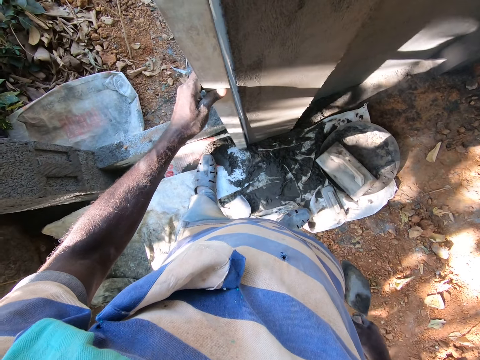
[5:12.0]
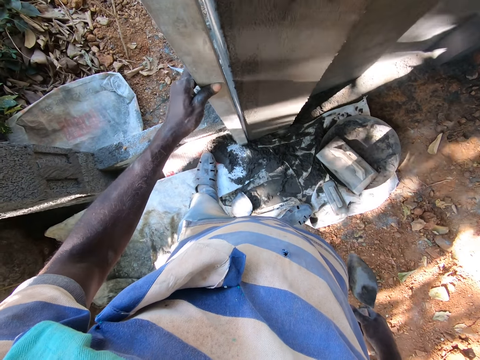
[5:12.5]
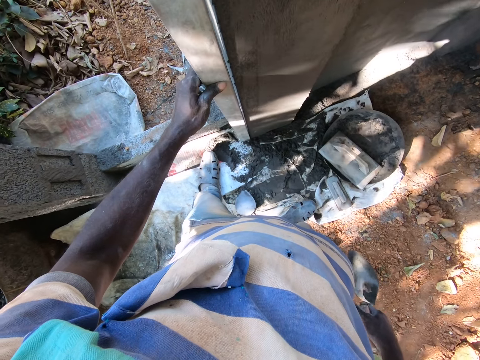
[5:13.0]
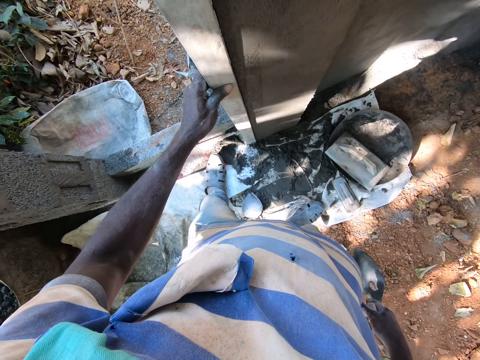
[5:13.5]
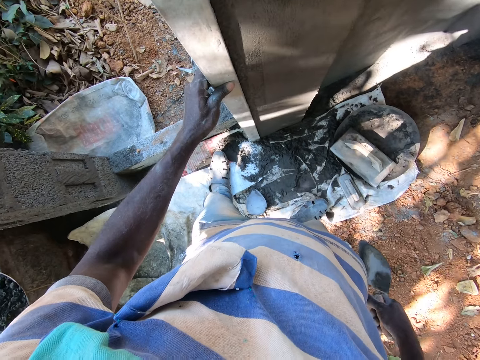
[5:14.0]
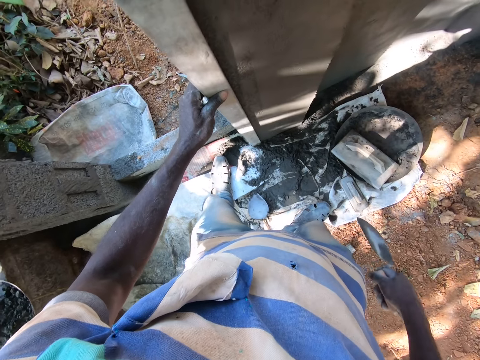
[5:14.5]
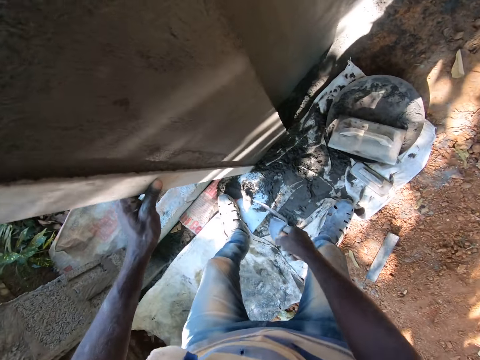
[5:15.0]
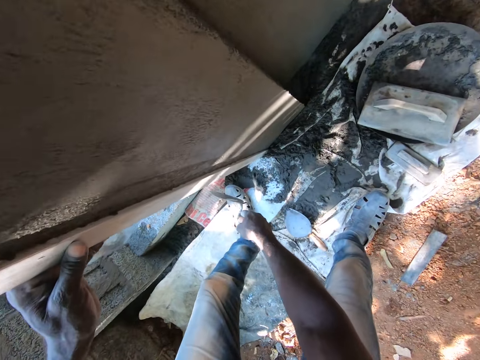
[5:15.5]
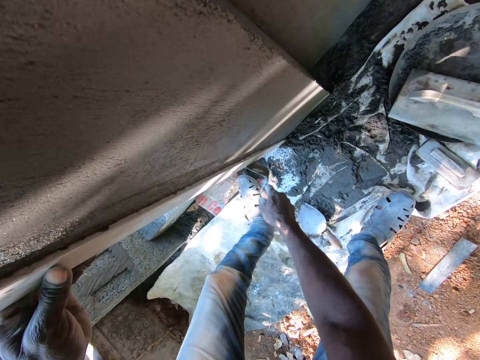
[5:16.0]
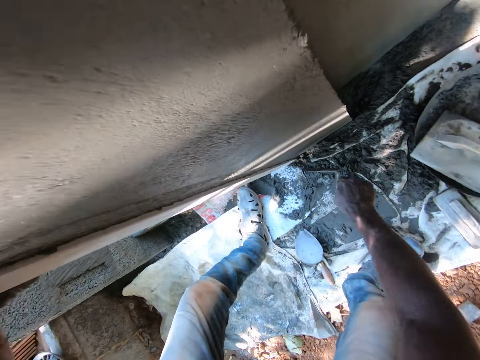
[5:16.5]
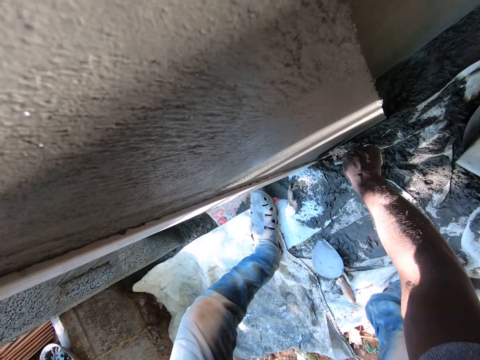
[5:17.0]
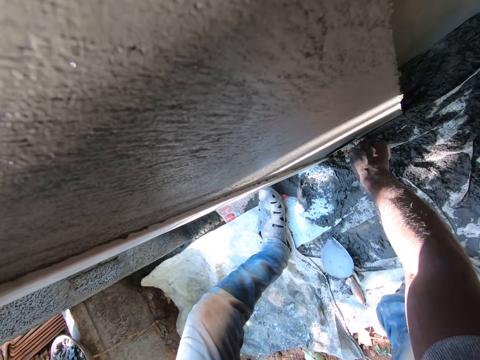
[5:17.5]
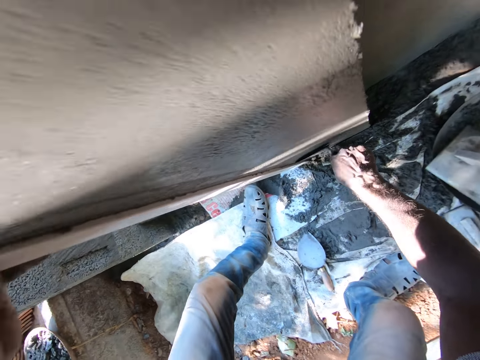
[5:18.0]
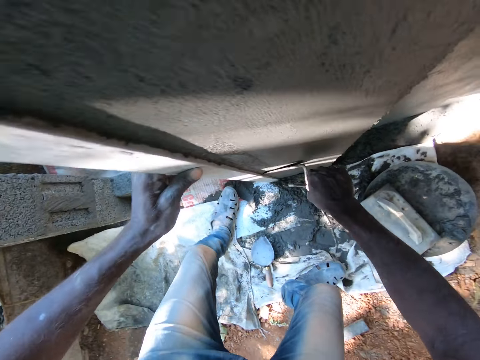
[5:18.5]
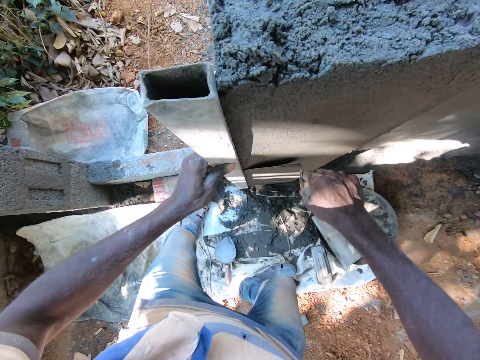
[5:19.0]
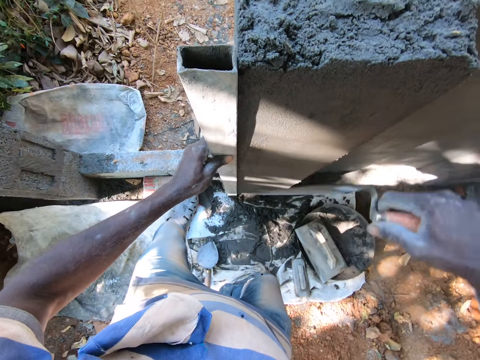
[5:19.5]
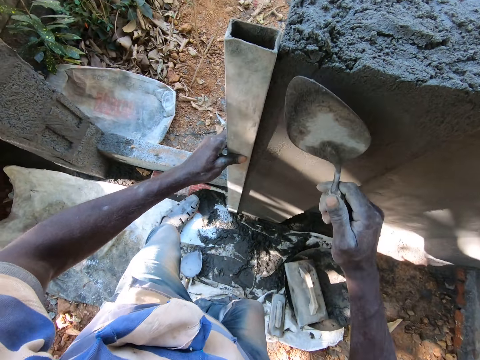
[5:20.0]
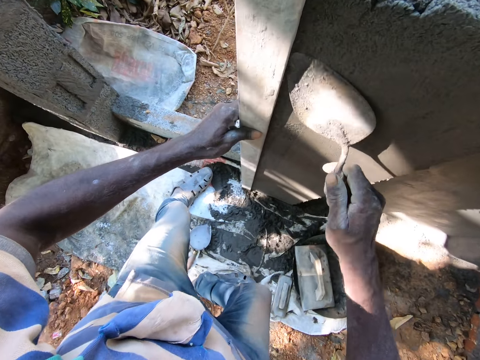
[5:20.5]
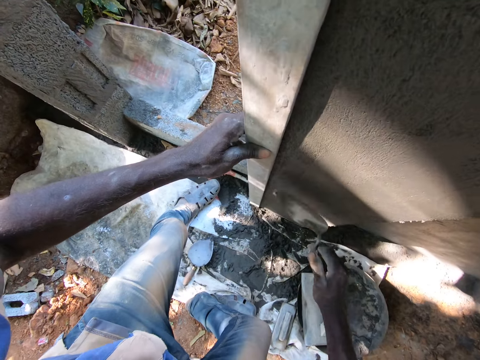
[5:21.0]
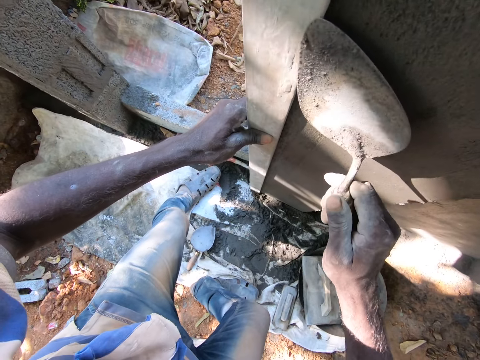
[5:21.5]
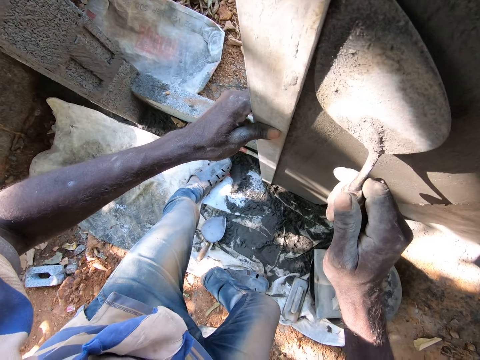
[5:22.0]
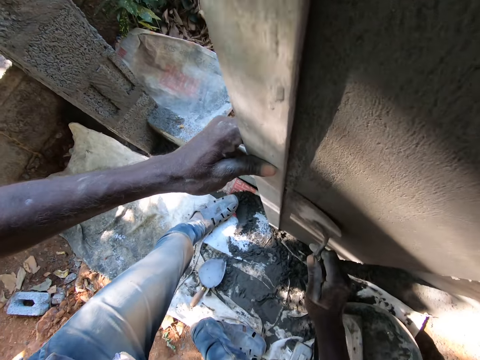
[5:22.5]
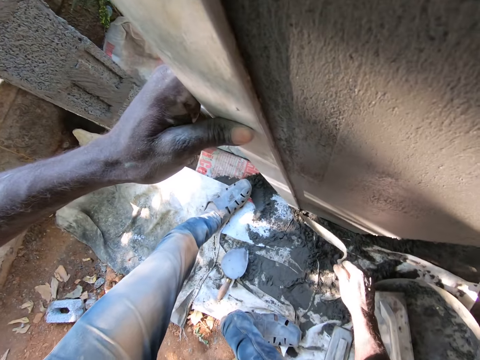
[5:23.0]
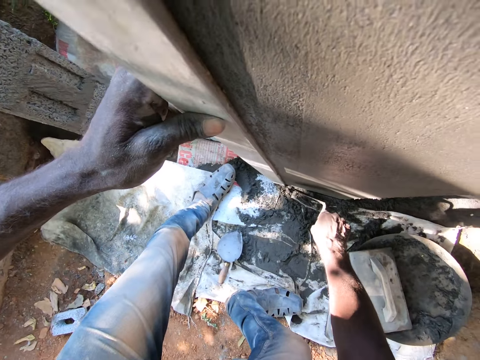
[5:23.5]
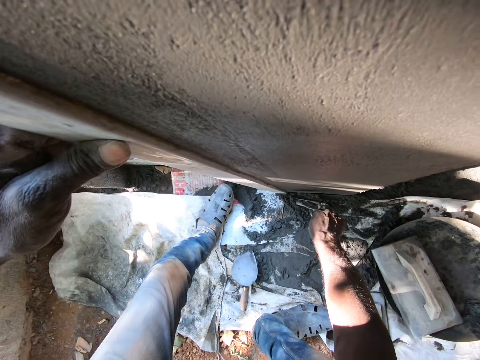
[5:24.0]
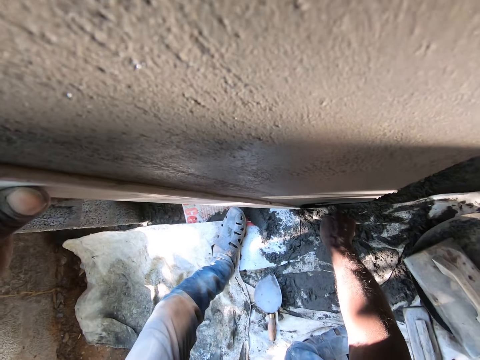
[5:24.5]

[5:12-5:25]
The camera wearer places the metal pipe beside the wall with his left hand. He hits the metal pipe with the steel hand trowel in his right hand. He smoothens the wall with the steel hand trowel in his right hand.

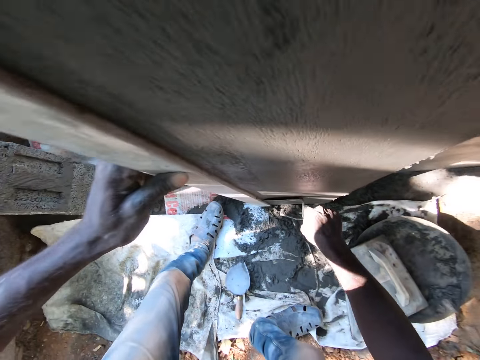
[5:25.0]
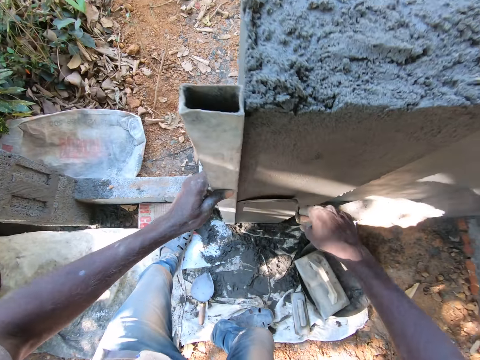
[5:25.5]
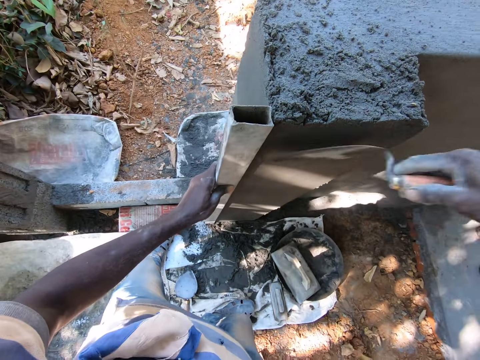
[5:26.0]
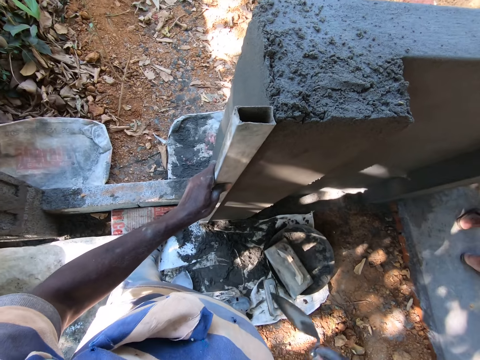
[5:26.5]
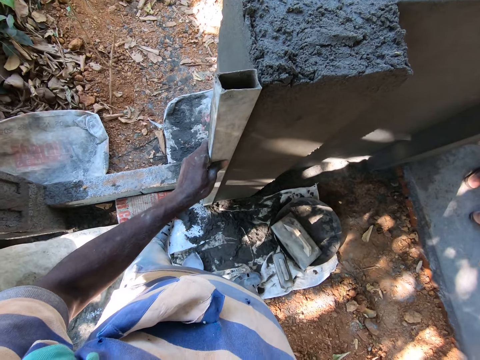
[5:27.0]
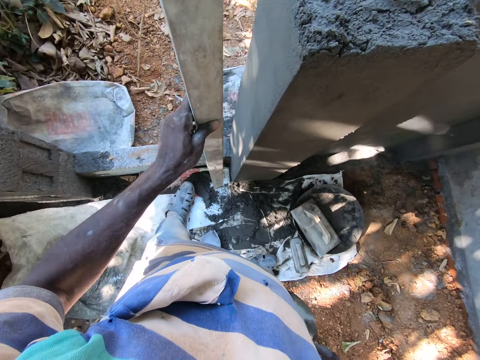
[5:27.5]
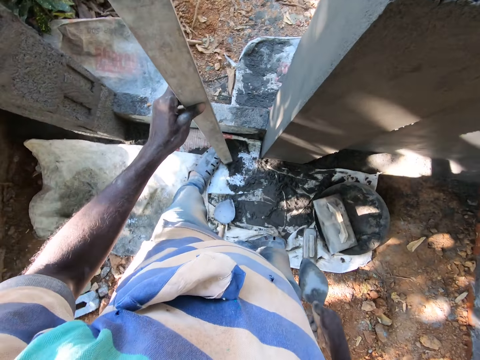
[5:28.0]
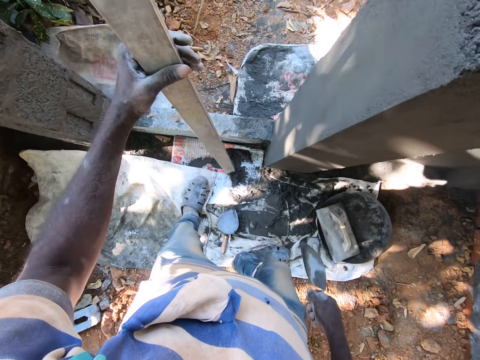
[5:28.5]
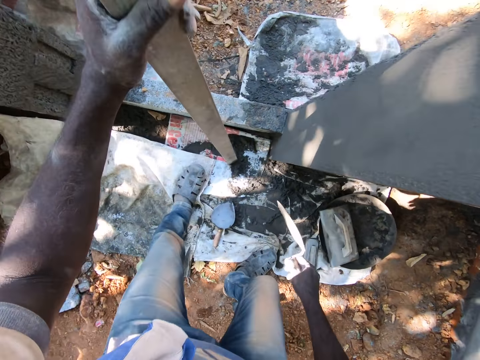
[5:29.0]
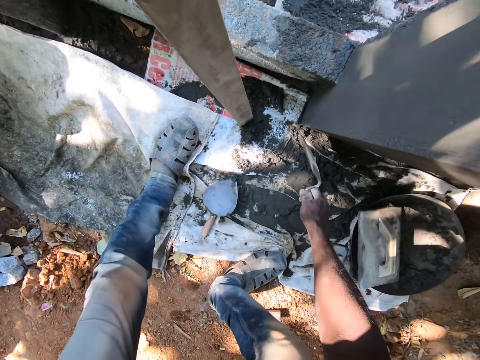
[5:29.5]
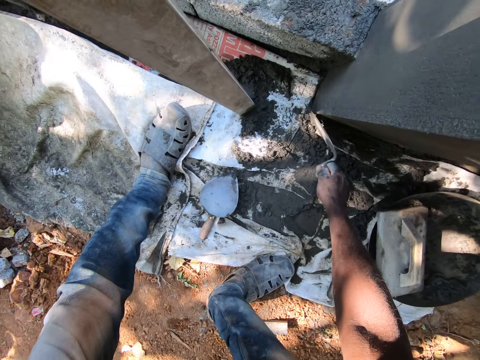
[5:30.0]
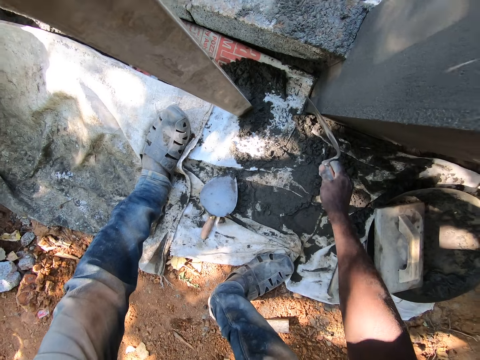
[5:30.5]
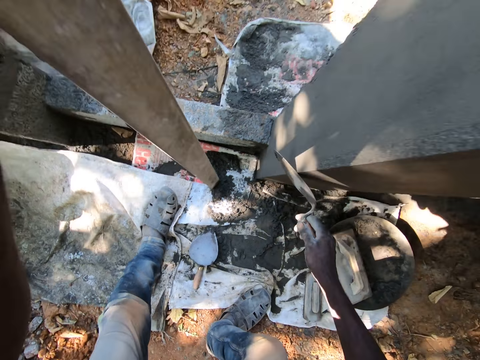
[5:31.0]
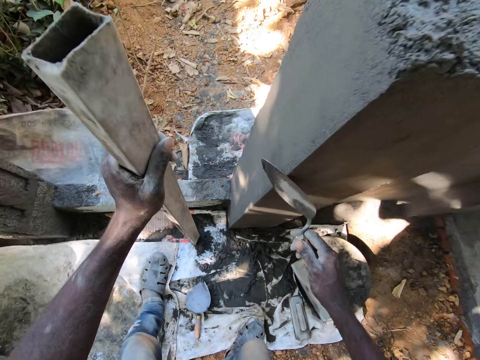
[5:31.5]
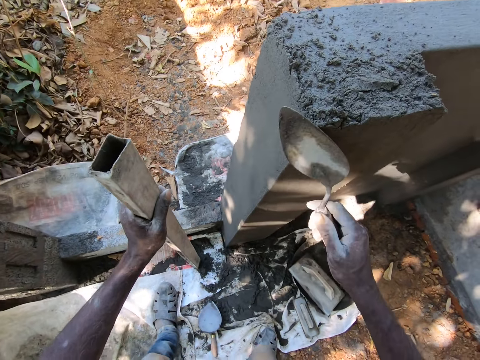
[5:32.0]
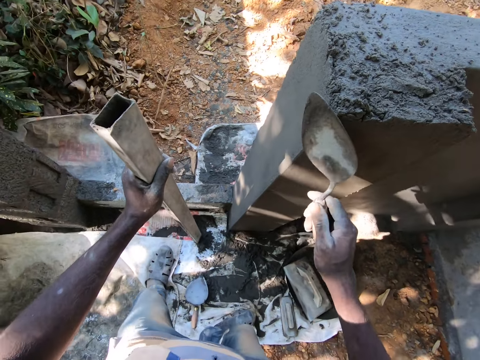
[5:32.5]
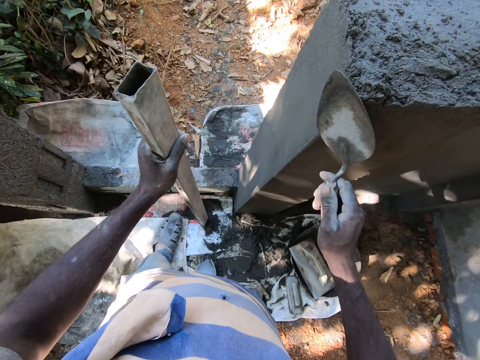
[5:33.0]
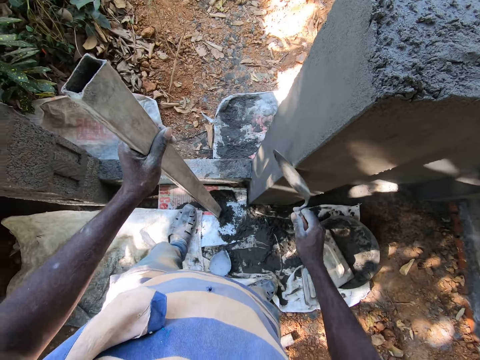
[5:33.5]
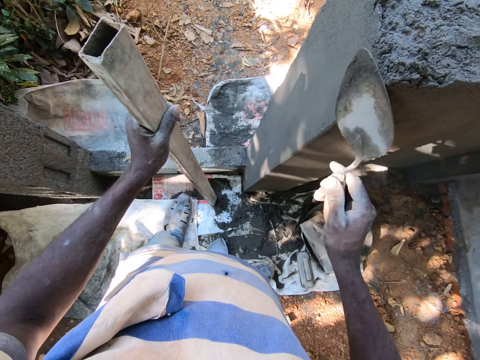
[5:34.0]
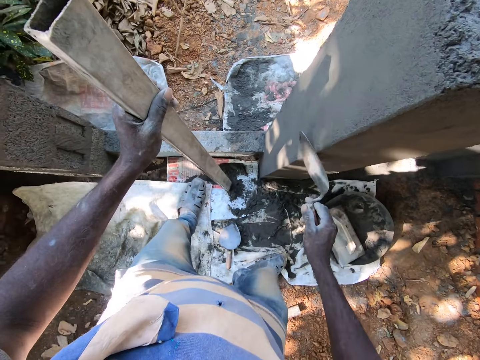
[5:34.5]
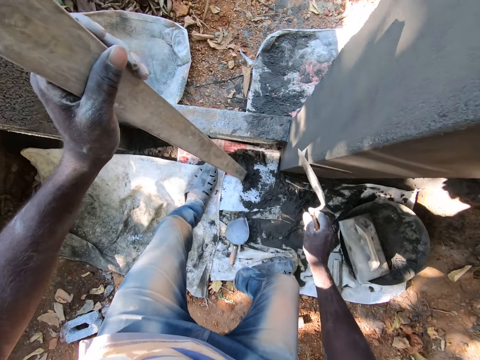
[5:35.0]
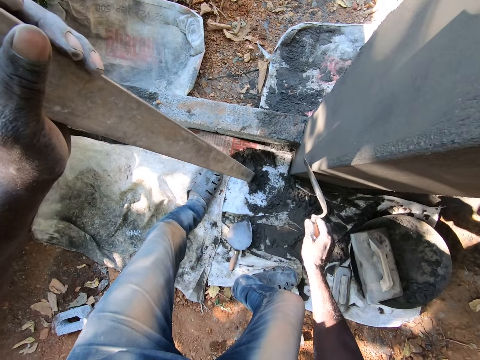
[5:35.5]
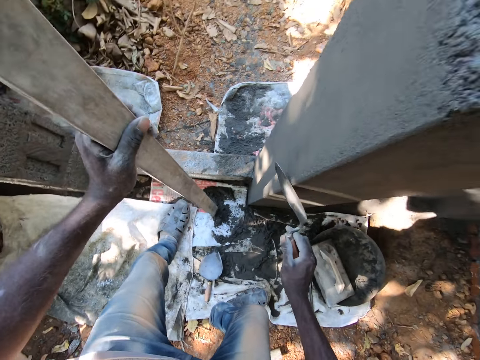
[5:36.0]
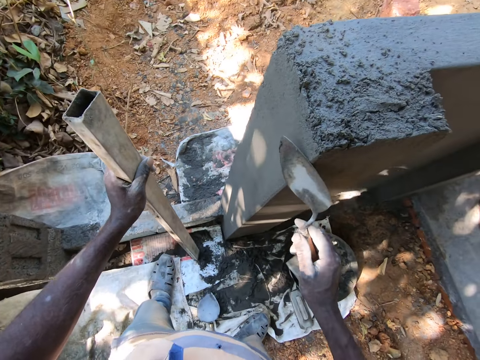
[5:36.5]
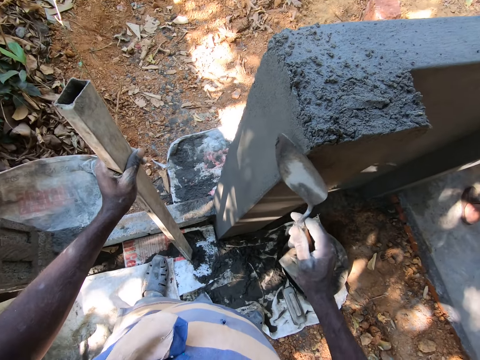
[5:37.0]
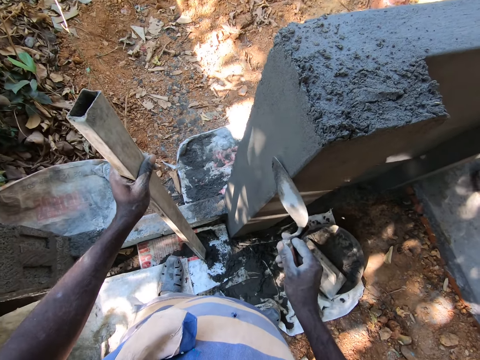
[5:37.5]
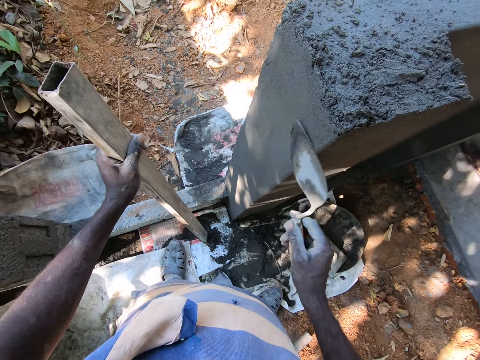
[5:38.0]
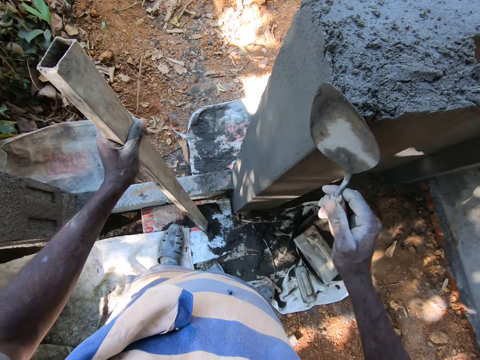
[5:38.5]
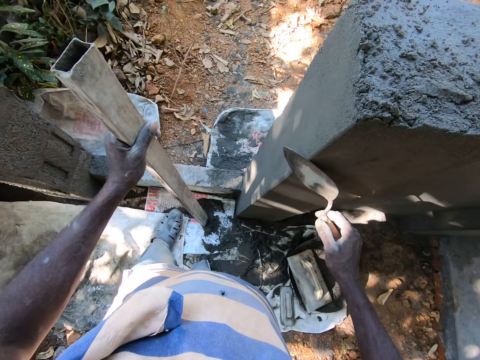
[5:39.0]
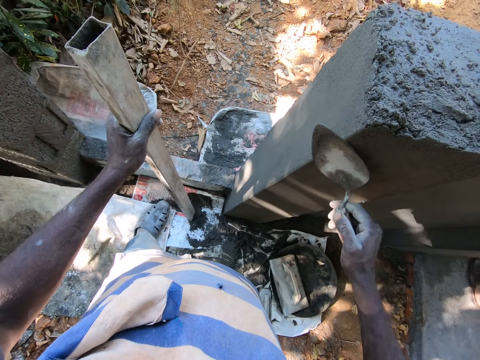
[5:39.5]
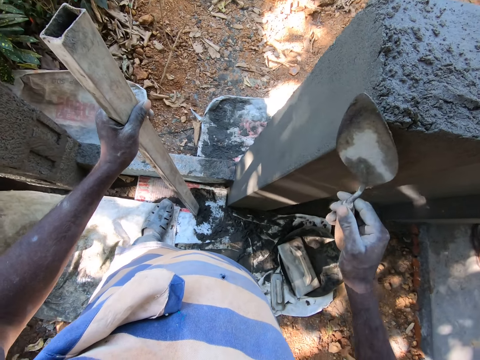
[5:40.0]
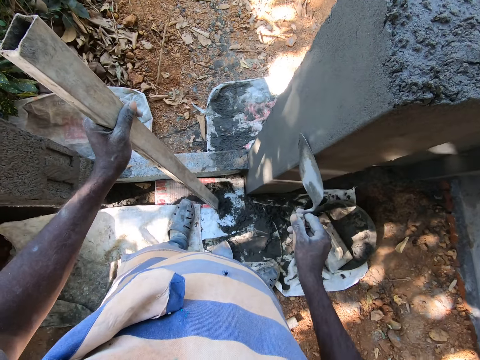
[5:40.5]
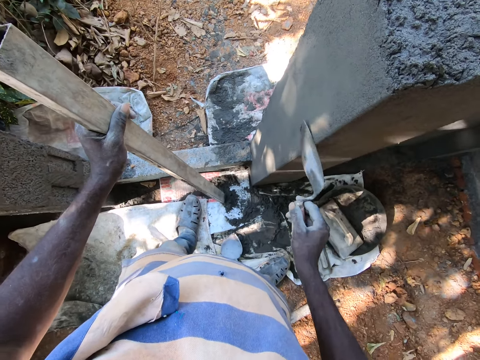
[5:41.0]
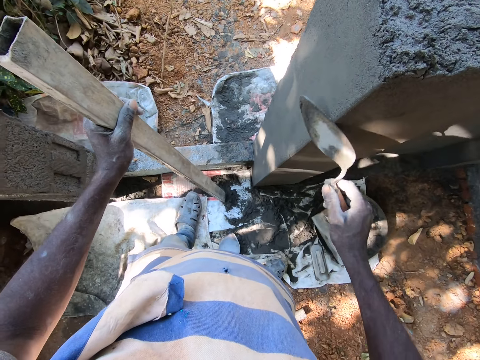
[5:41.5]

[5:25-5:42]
The camera wearer removes the metal pipe from the wall with his left hand. He holds the metal pipe with his left hand. He smoothens the wall with the steel hand trowel in his right hand.
